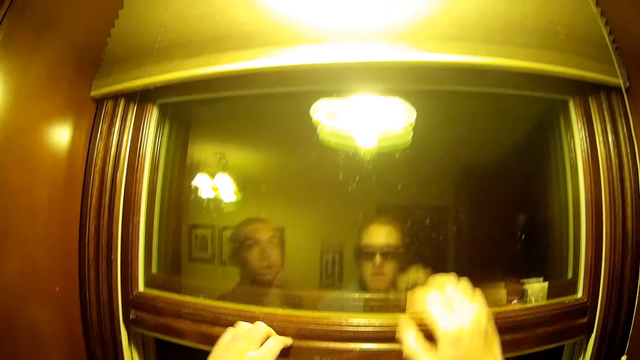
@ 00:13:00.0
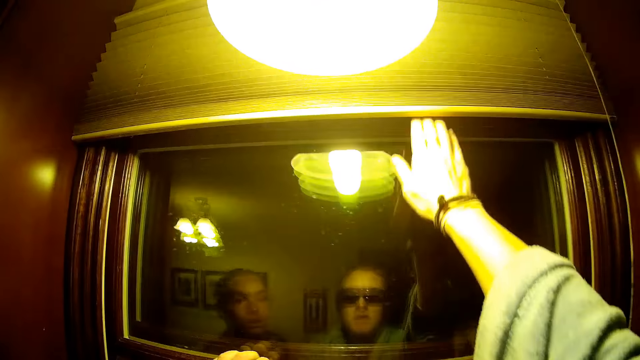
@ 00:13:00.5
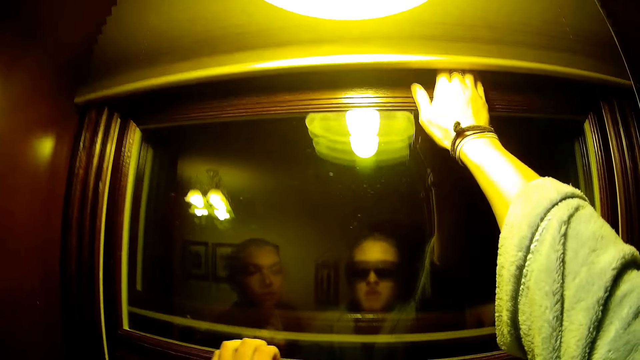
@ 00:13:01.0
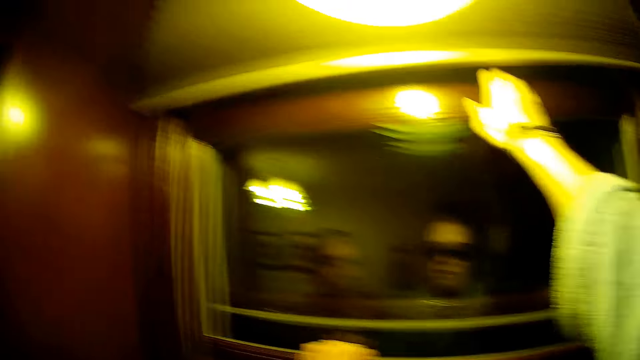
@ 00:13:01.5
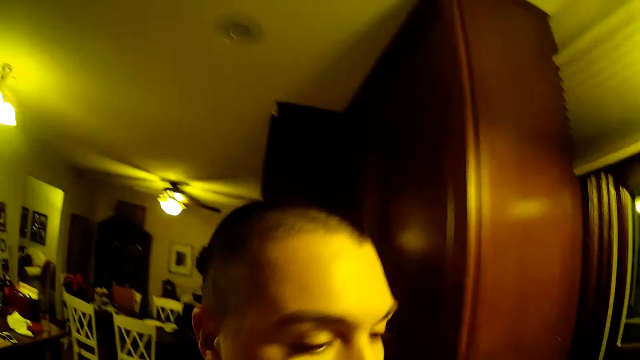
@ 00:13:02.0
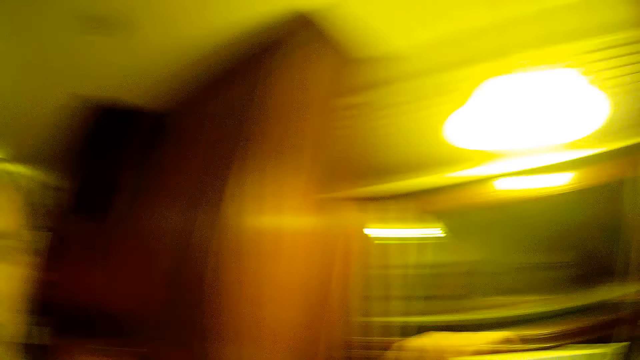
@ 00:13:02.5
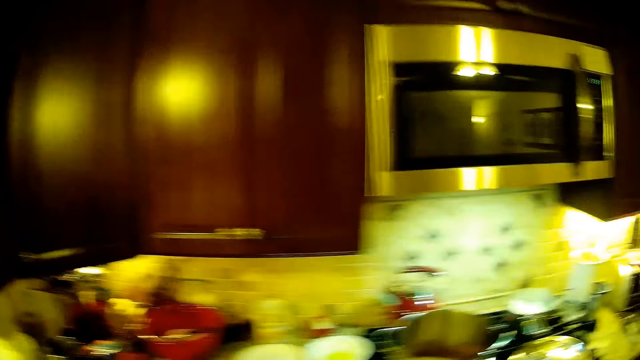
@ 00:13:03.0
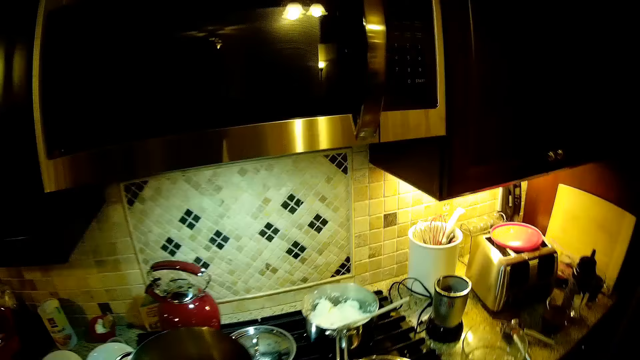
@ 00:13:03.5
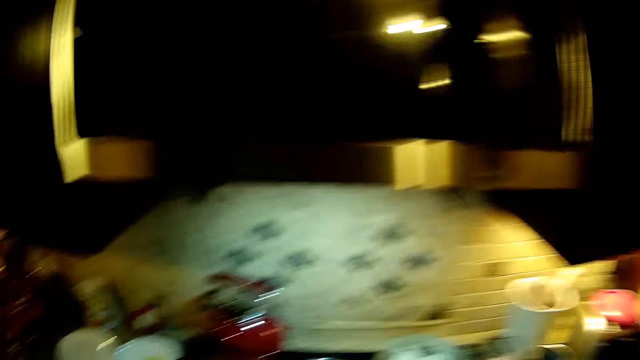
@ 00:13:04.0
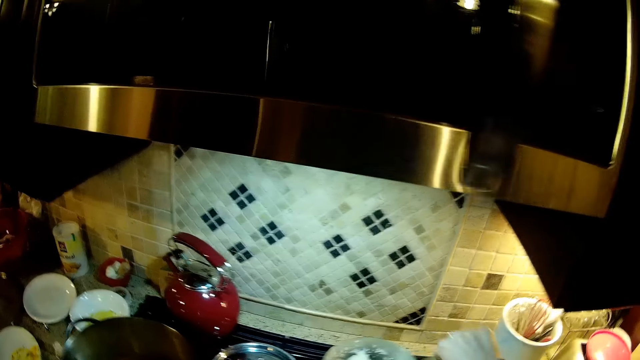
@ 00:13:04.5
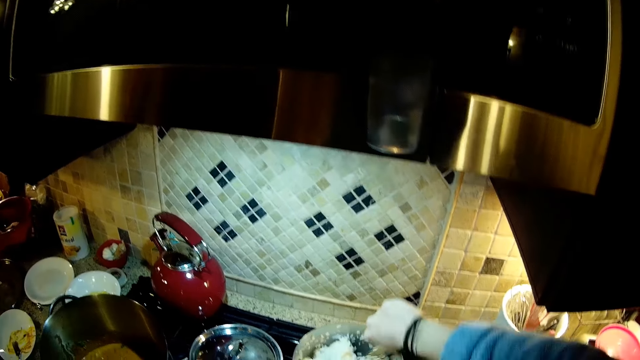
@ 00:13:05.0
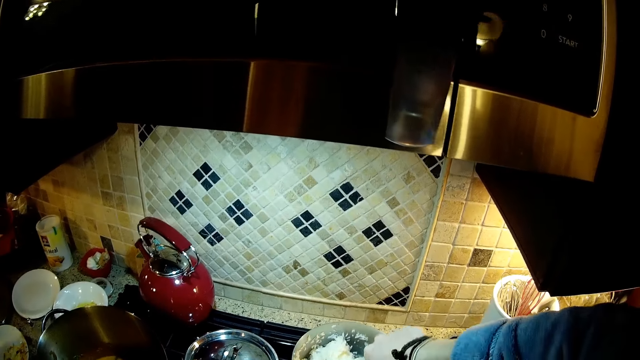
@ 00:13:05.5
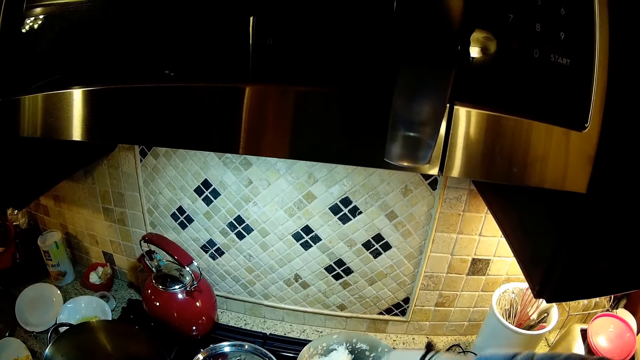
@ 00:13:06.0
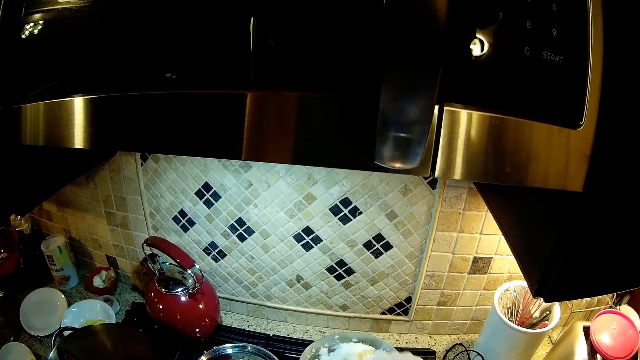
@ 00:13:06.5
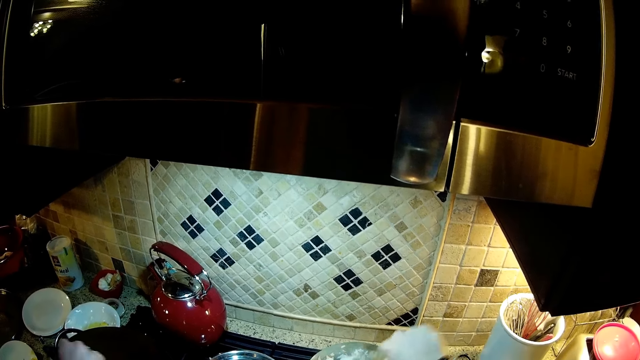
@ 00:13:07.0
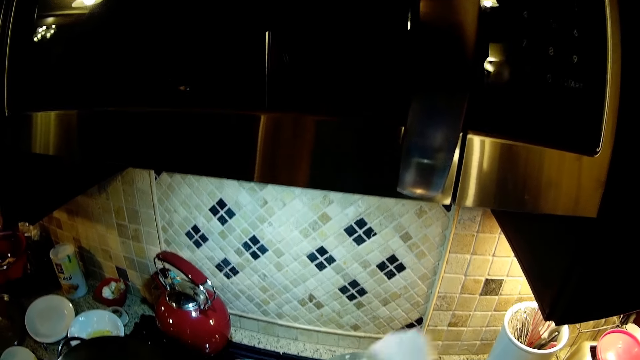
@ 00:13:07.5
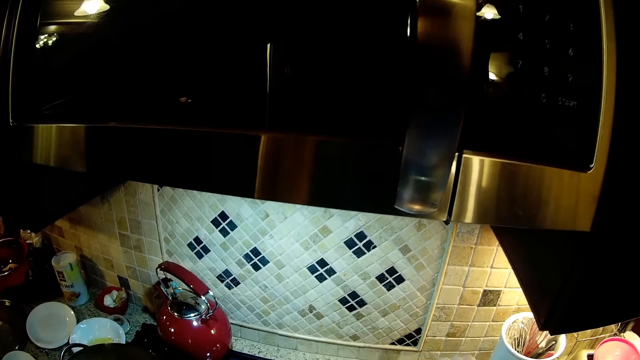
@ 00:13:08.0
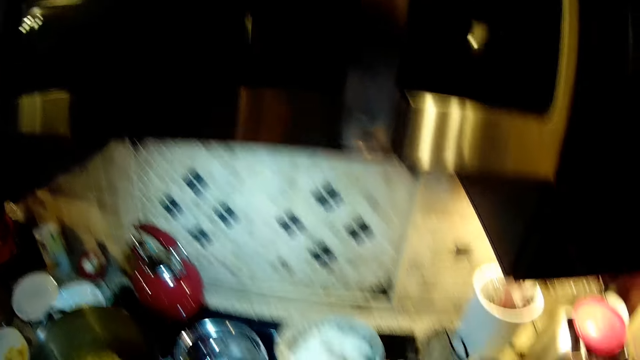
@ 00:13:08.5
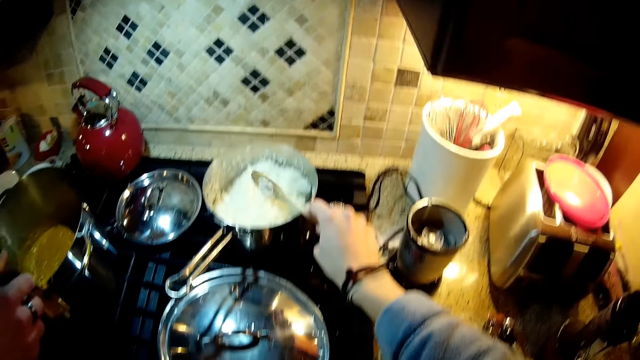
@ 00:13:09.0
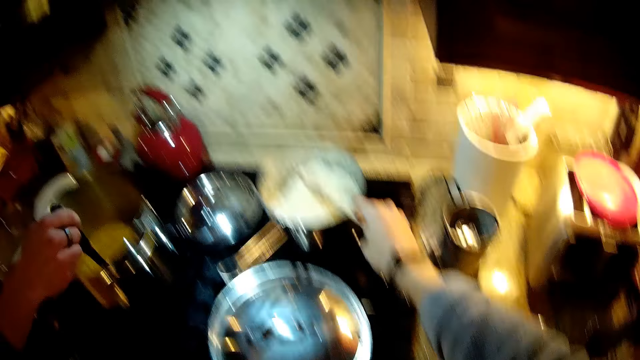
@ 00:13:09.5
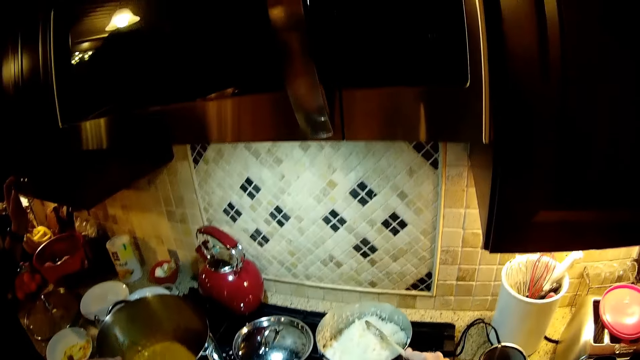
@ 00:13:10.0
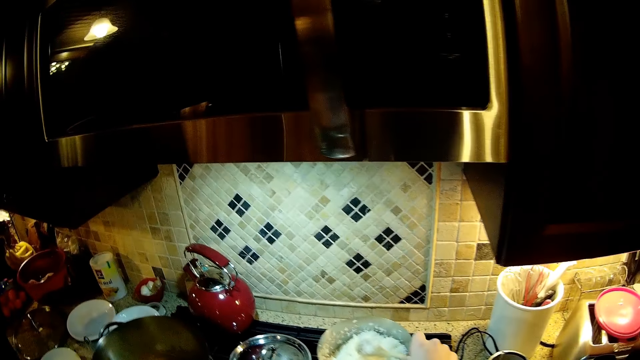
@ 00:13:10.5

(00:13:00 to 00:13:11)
A person closes the window or cupboard. The camera wearer mixes rice in the cooking pot. The person stirs food with a cooking stick.

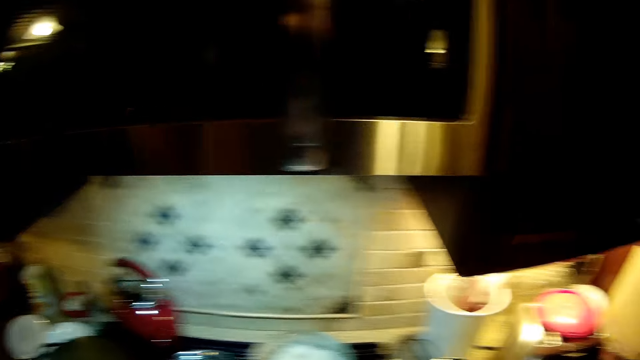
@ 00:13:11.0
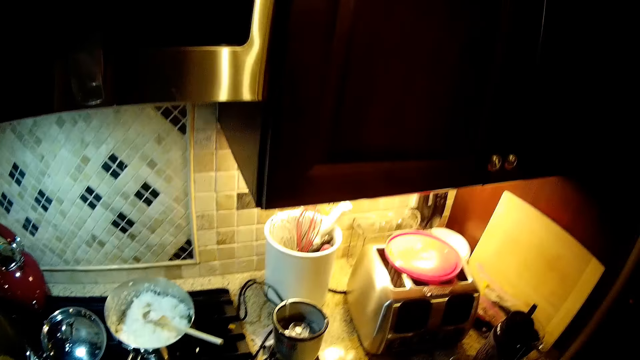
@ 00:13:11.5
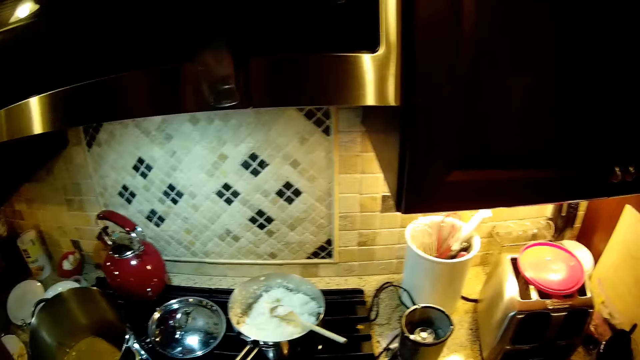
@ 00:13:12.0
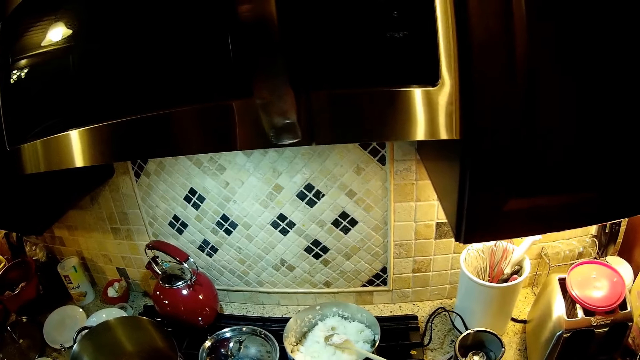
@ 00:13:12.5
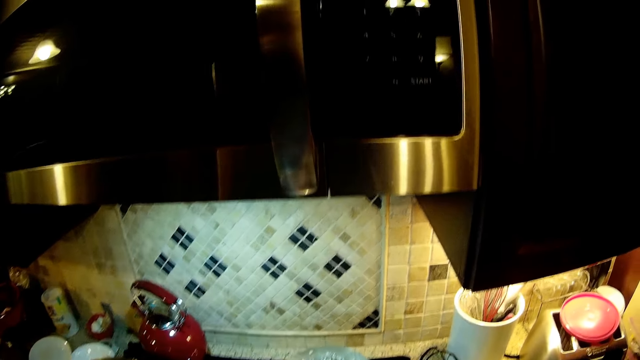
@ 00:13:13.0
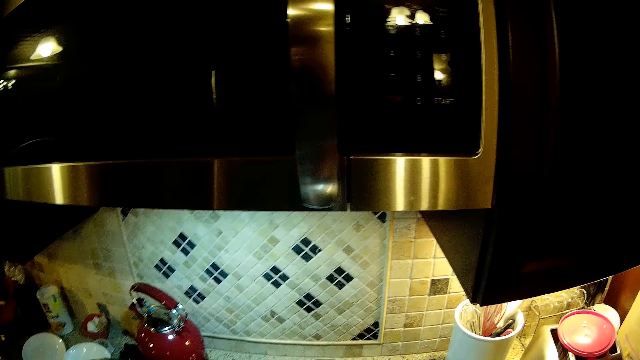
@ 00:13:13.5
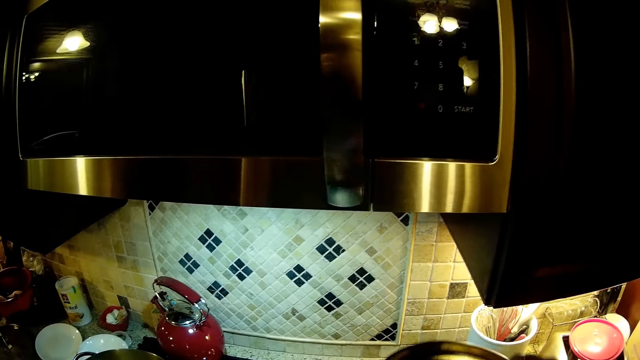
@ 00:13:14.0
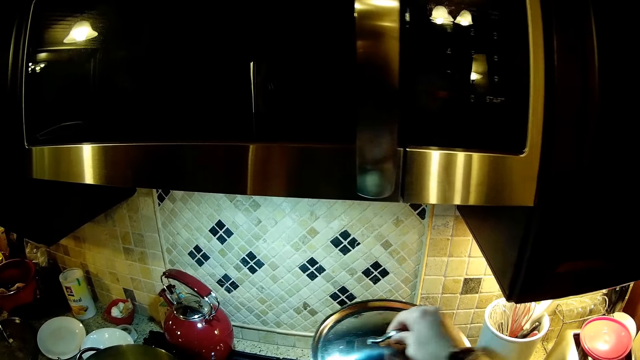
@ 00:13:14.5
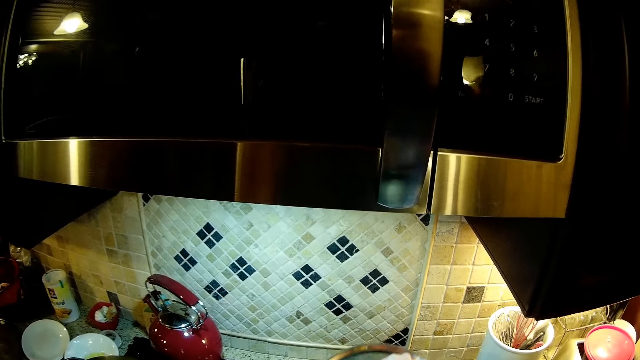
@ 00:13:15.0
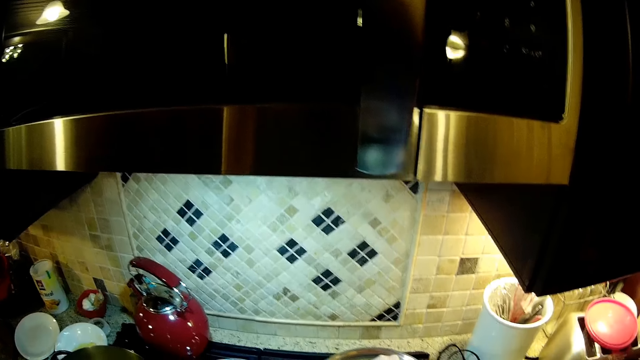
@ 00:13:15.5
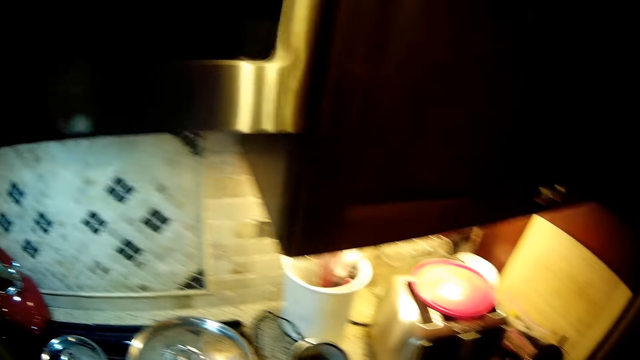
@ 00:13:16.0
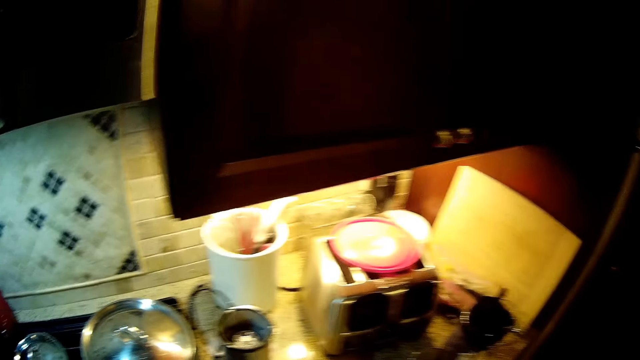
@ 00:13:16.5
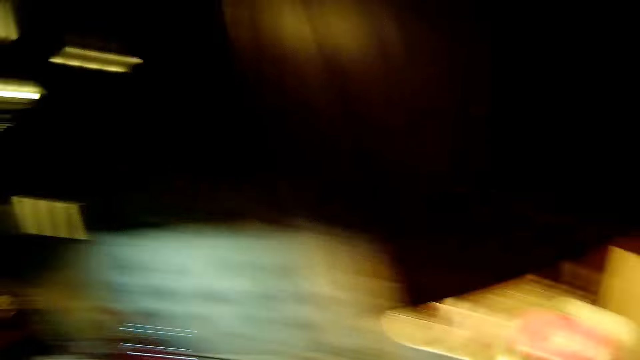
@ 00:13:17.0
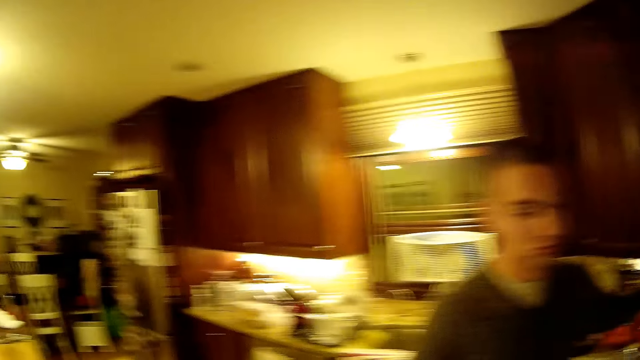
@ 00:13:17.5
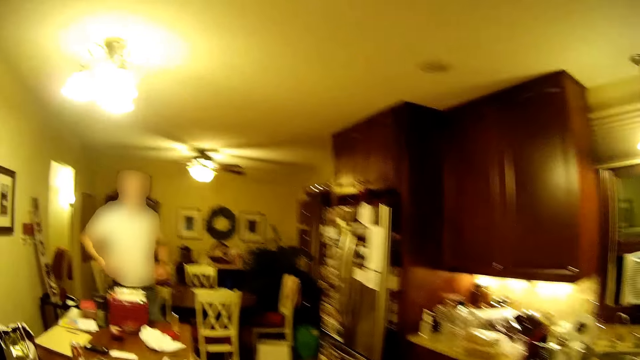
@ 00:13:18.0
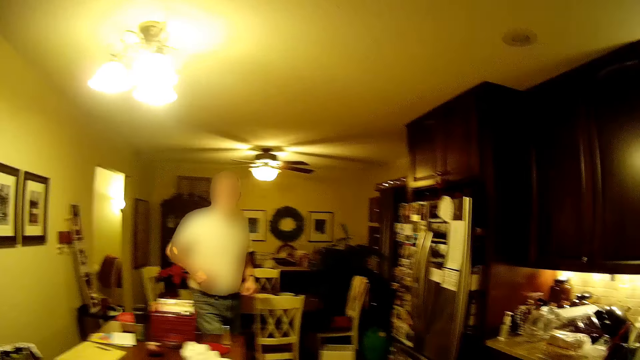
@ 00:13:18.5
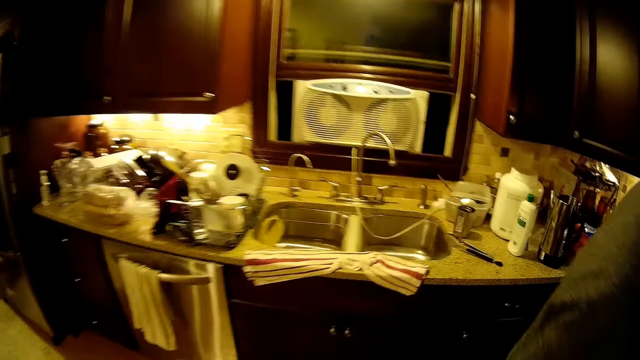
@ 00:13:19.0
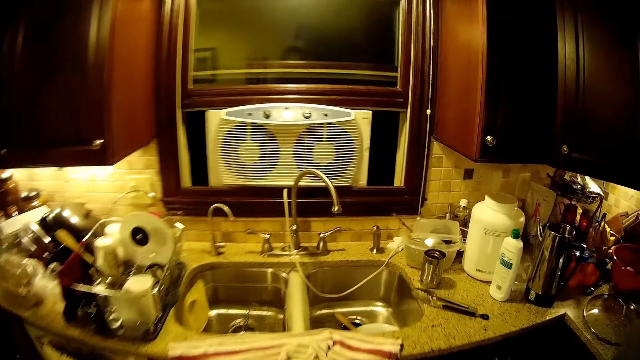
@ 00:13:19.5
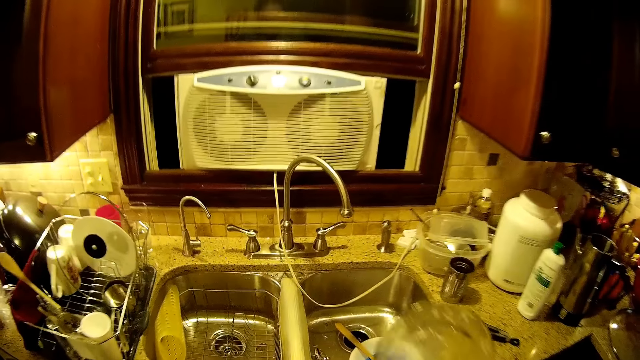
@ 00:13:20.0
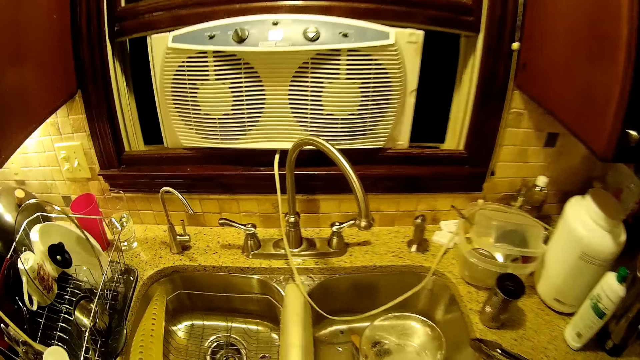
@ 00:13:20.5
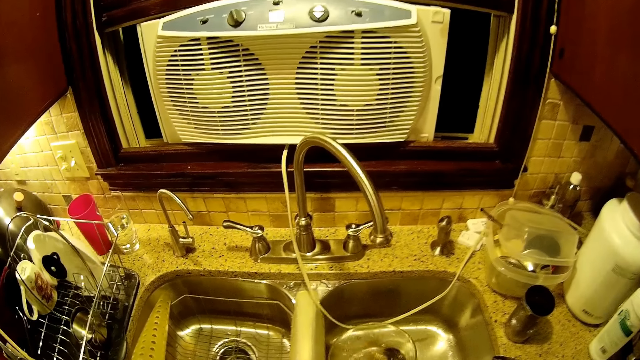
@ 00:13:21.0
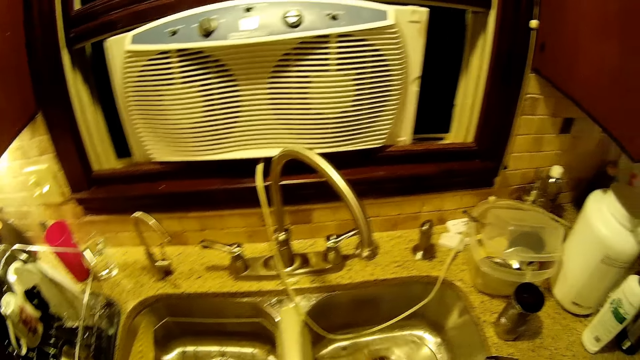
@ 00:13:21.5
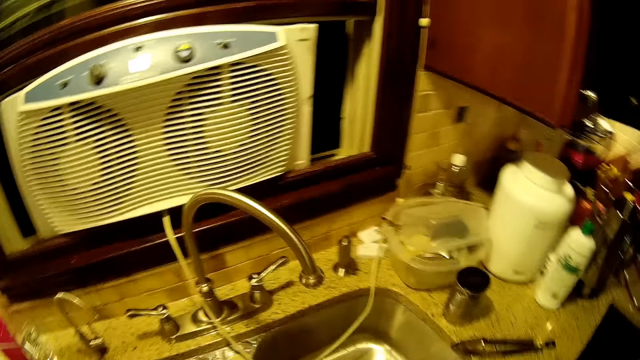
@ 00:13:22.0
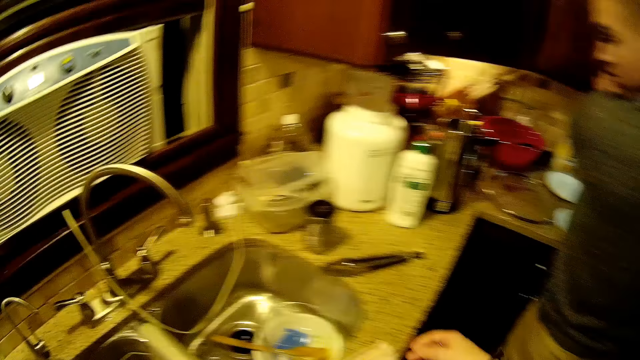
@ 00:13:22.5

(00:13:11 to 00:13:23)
A person stares in the kitchen. The camera wearer puts a lid on the cooking pot. The person covers the cooking pan with the cooking lid. Another person walks in the kitchen. The camera wearer stands beside the sink. The first person puts a bowl in the kitchen sink. The camera wearer puts the bowl in the sink.
